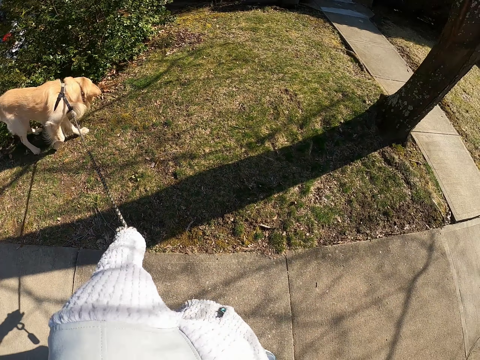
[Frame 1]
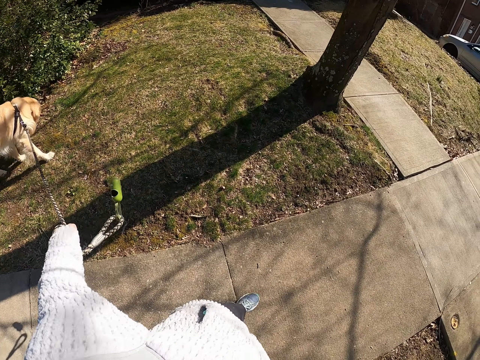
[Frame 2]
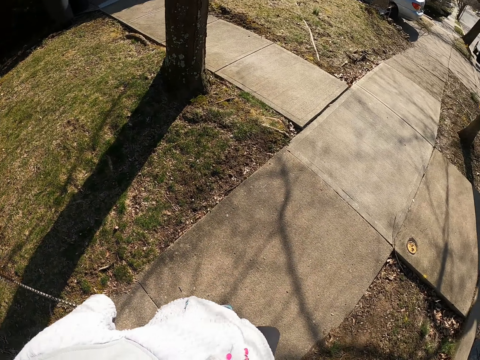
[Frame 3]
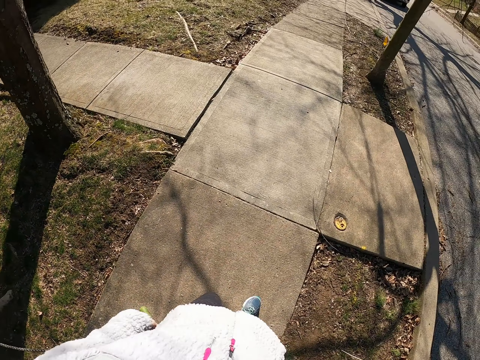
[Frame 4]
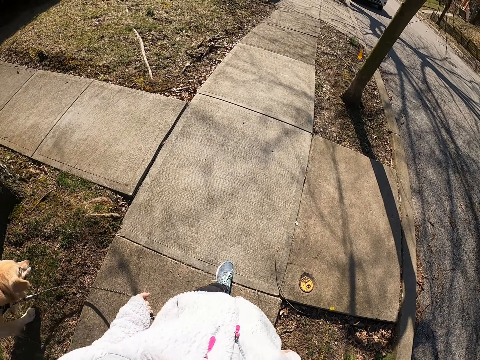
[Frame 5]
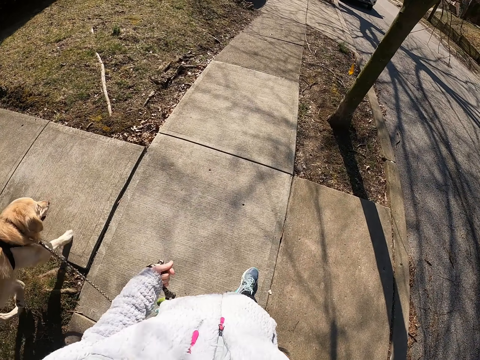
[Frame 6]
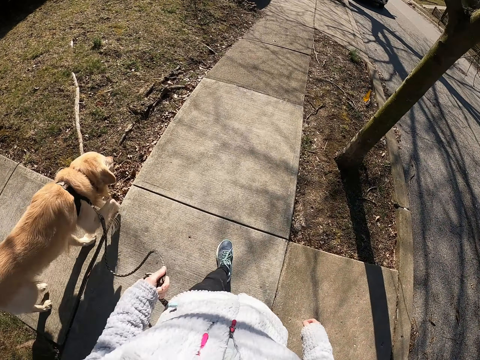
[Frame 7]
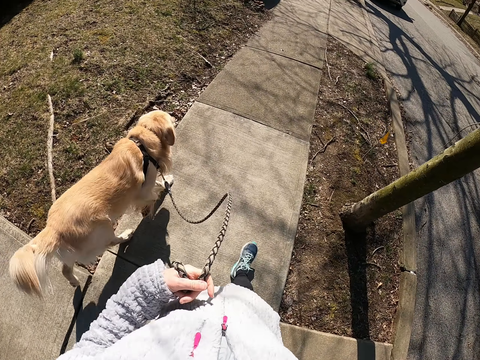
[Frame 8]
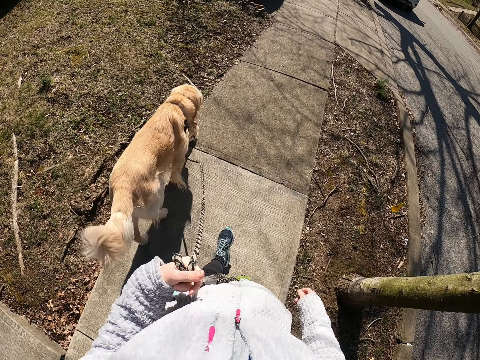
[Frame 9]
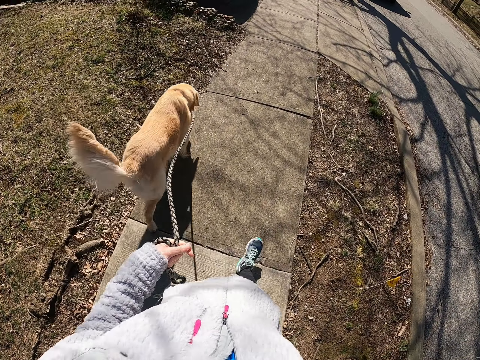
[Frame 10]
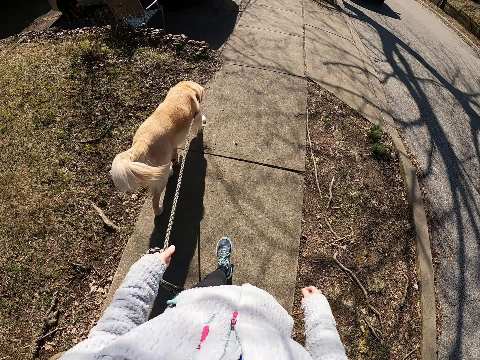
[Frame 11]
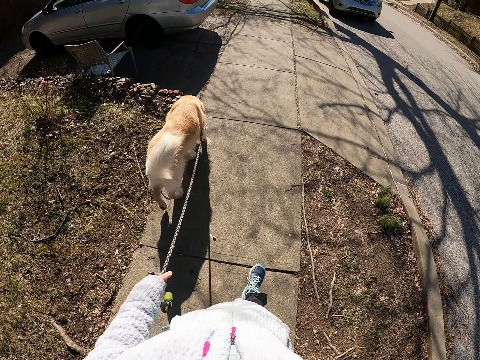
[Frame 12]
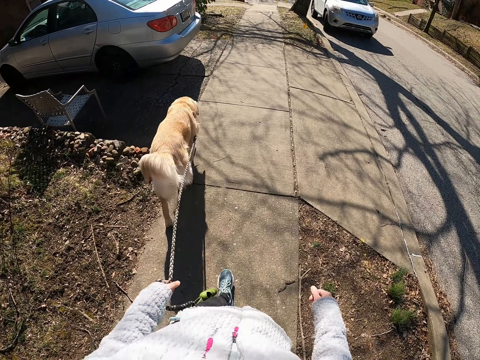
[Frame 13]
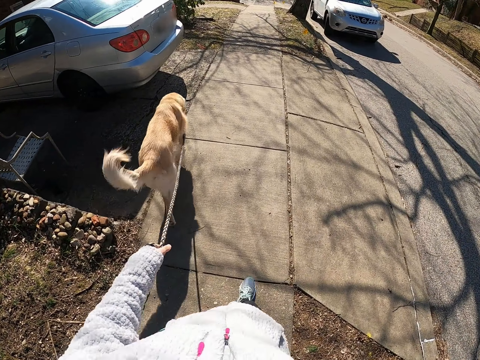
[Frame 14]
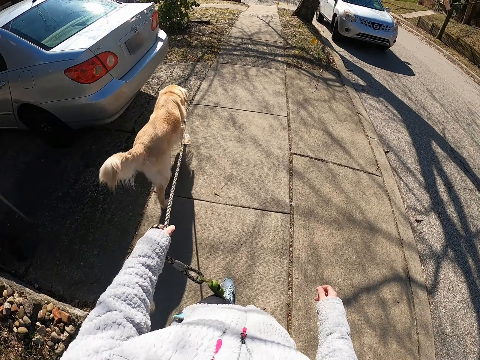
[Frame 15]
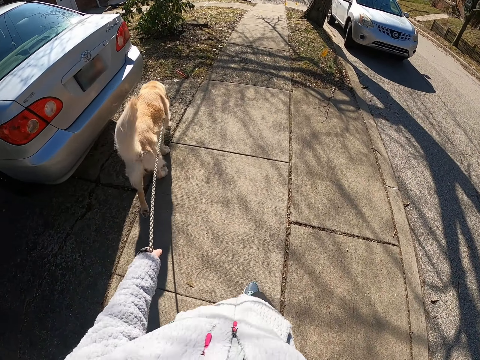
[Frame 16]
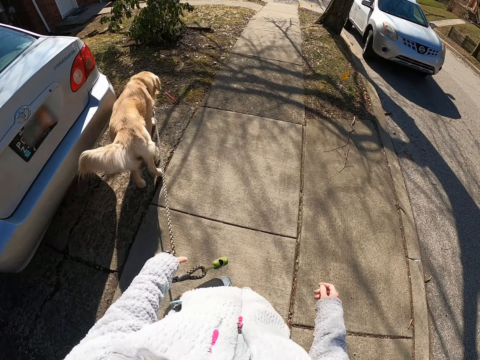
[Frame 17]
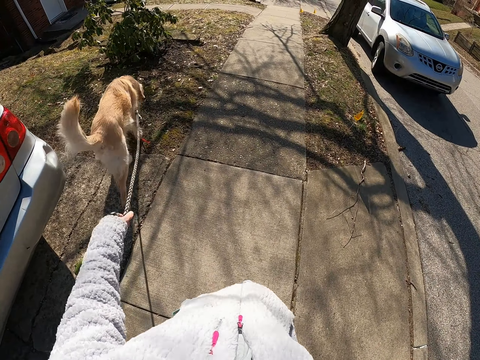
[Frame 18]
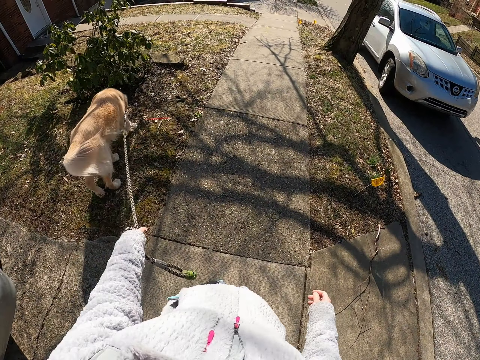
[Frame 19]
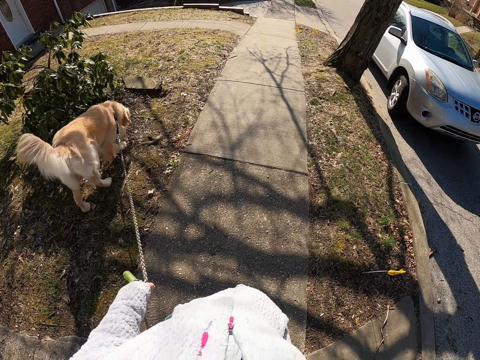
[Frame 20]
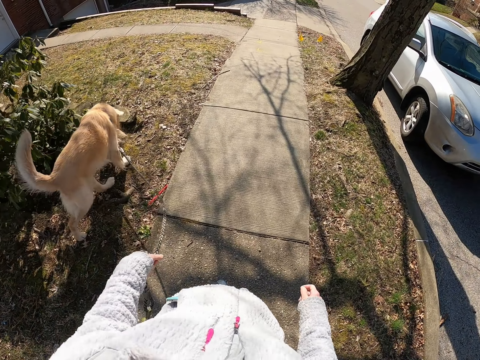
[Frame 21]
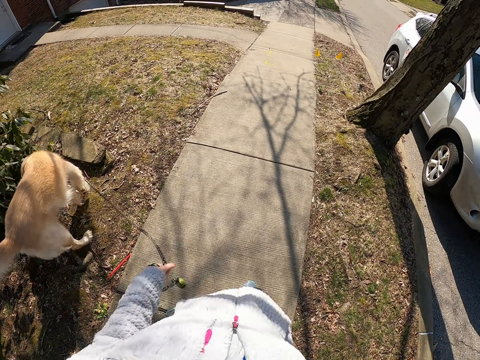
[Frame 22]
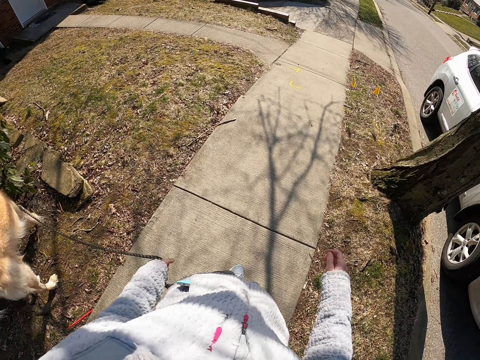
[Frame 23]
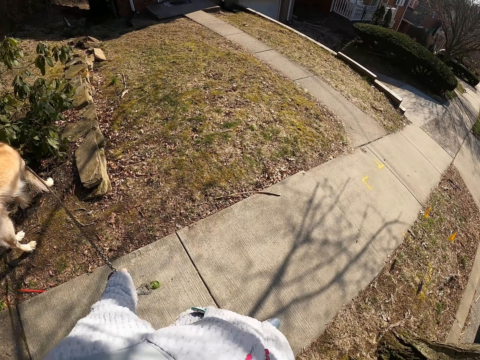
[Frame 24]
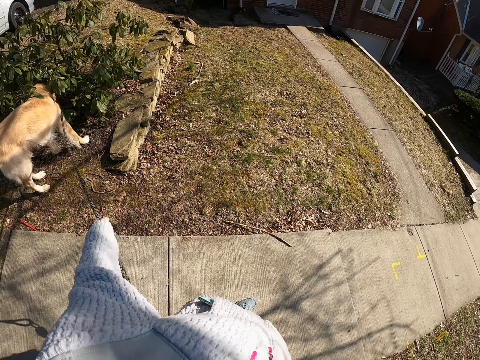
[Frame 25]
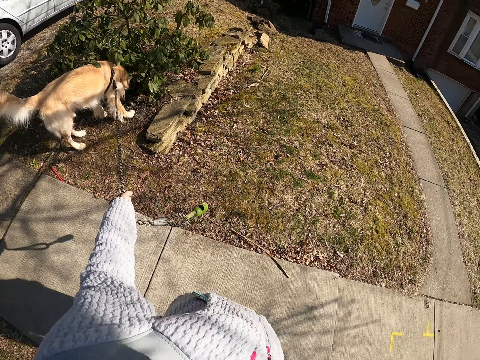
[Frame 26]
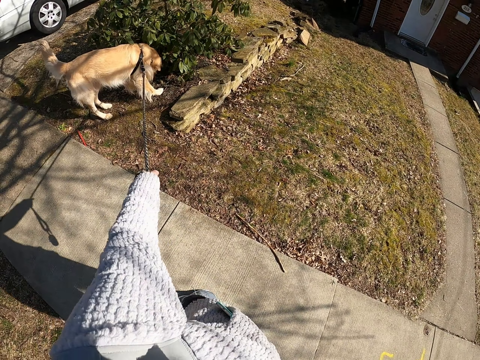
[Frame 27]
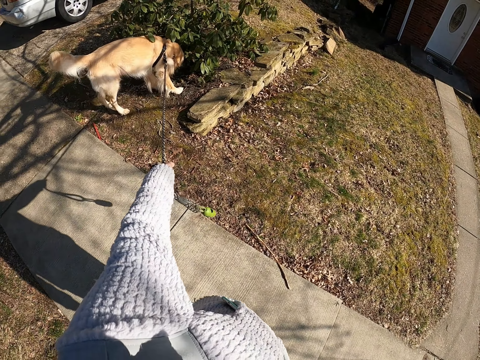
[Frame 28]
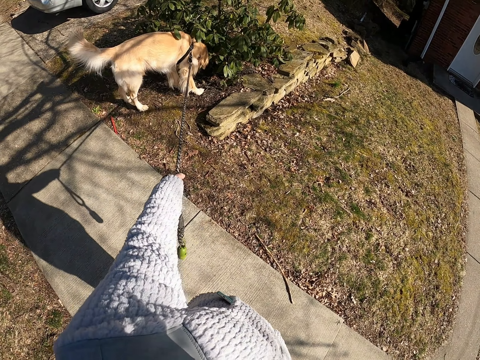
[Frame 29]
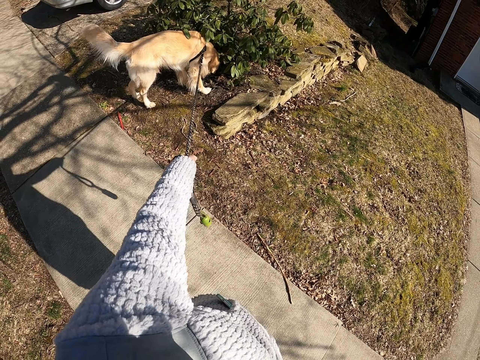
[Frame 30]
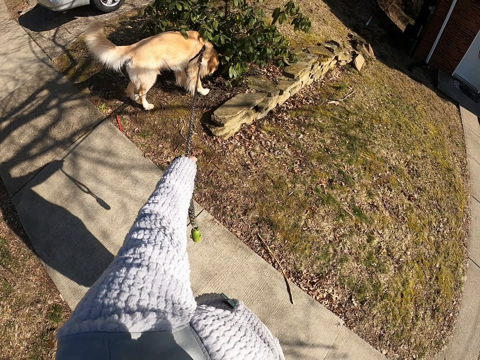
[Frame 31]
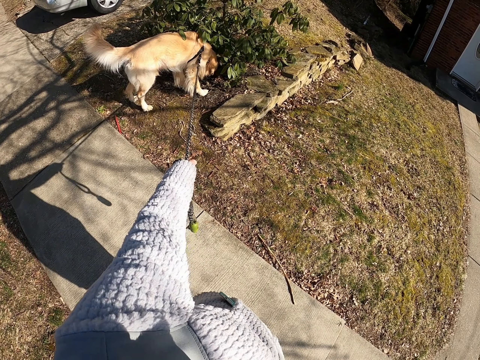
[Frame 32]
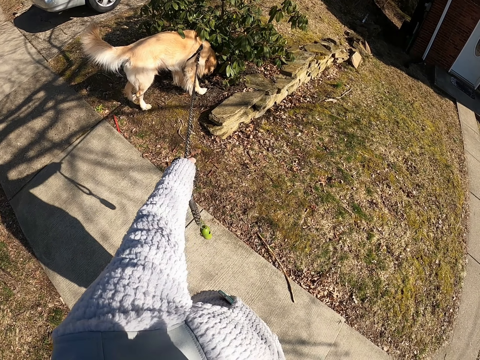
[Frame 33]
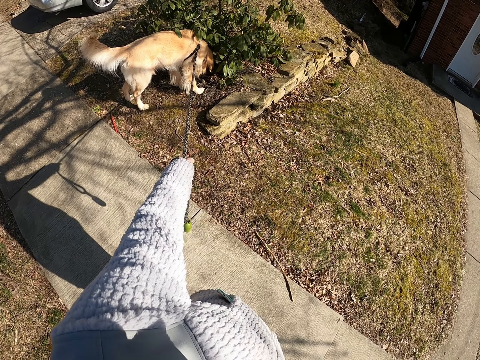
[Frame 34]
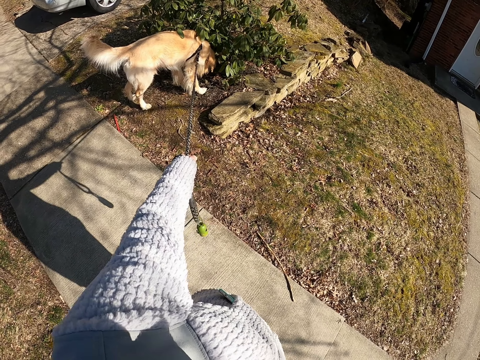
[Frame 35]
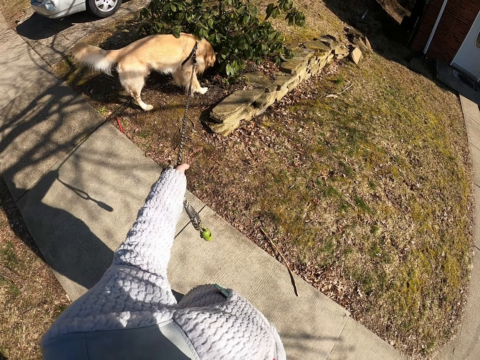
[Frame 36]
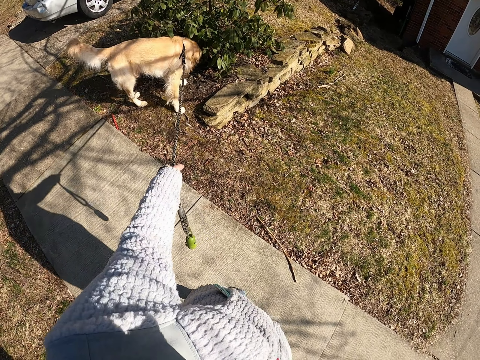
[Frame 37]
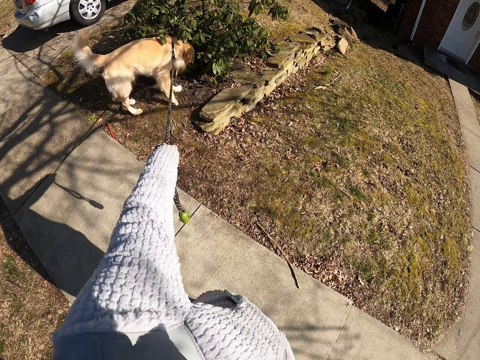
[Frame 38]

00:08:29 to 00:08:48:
The camera wearer walks the dog on the pavement. They slightly move the left hand. They walk the dog on the pavement. They stand on the road with the dog. They stop. They pull the dog leash. They look at the dog. They walk the dog on the pavement.

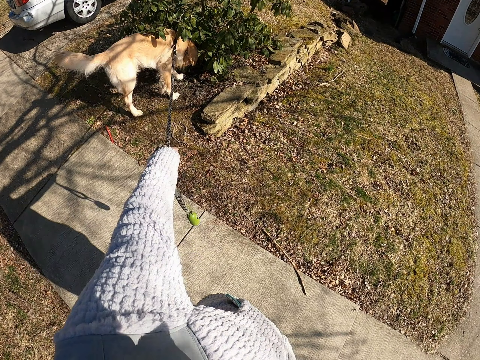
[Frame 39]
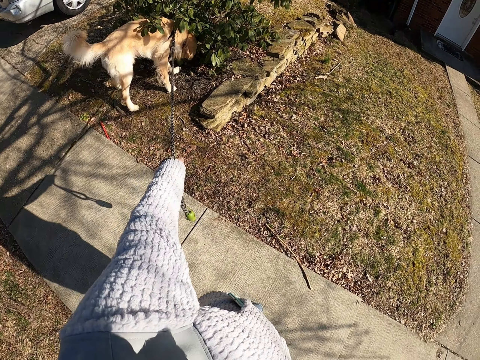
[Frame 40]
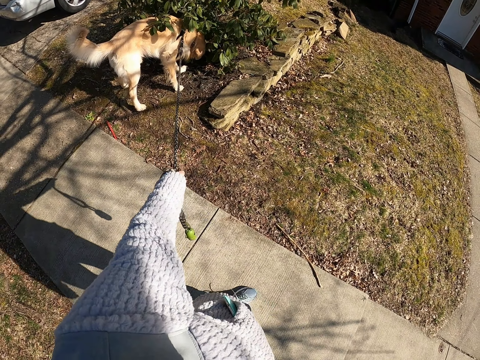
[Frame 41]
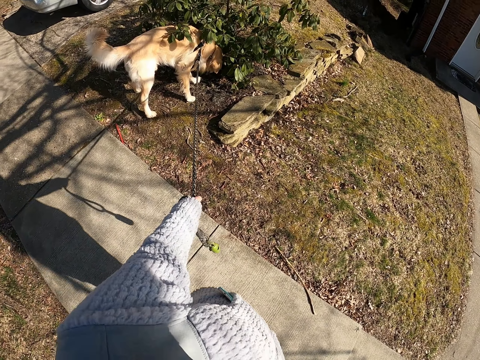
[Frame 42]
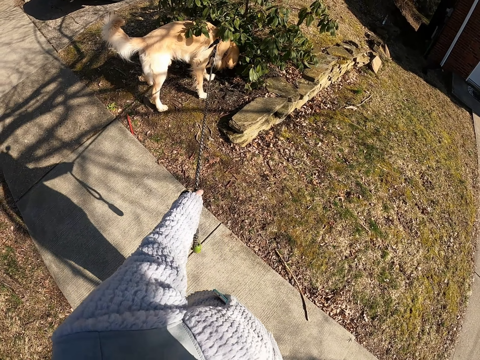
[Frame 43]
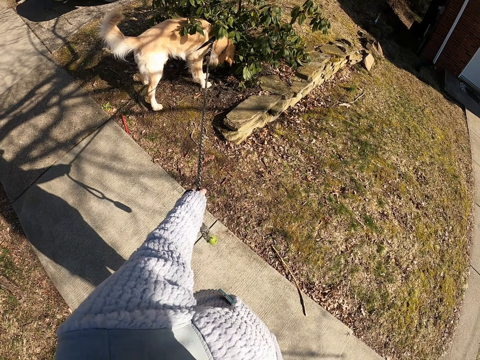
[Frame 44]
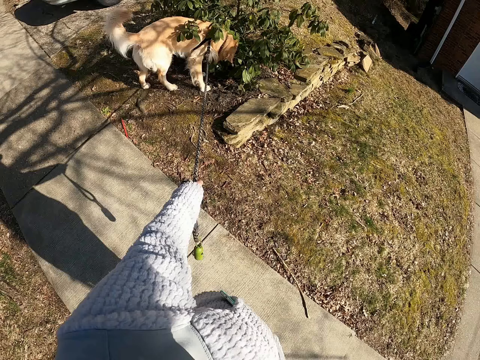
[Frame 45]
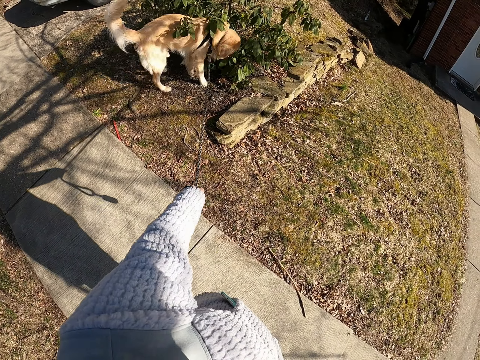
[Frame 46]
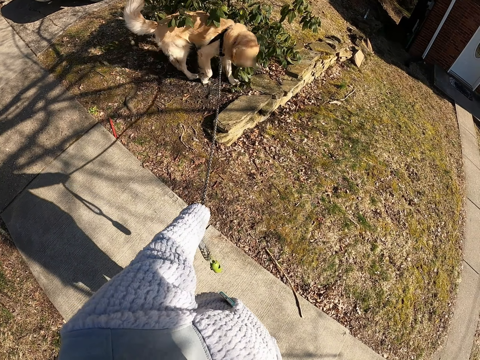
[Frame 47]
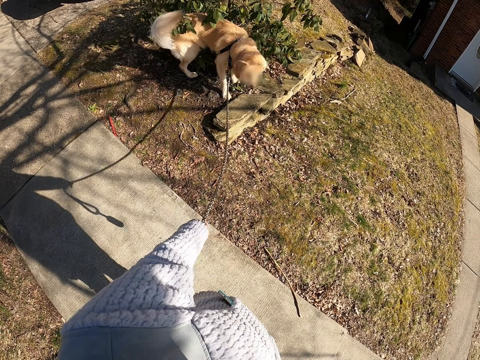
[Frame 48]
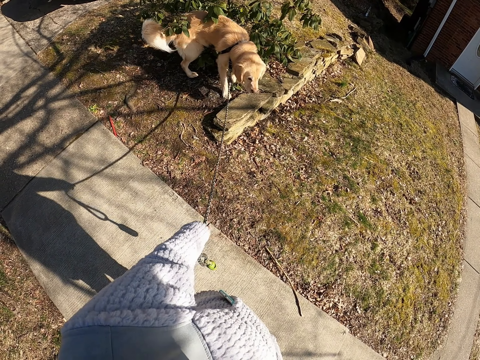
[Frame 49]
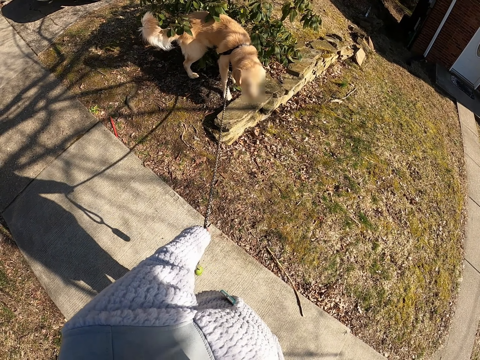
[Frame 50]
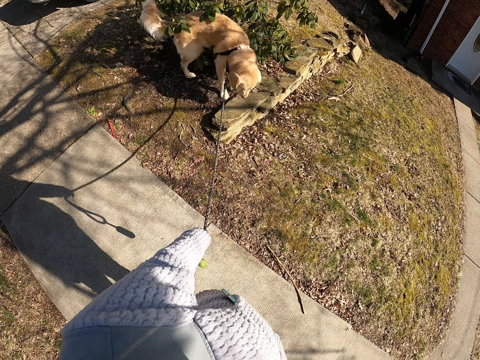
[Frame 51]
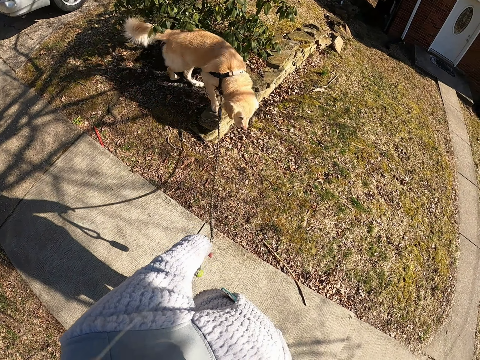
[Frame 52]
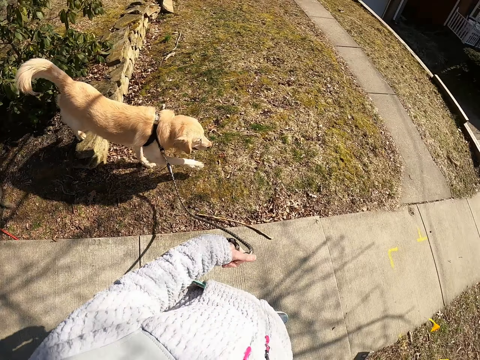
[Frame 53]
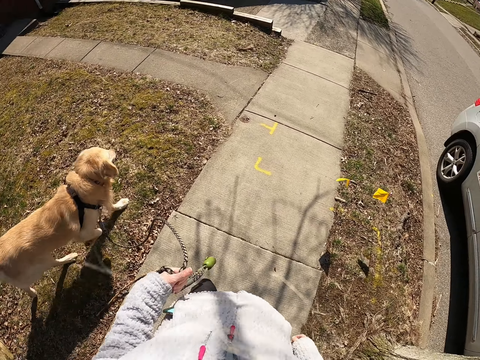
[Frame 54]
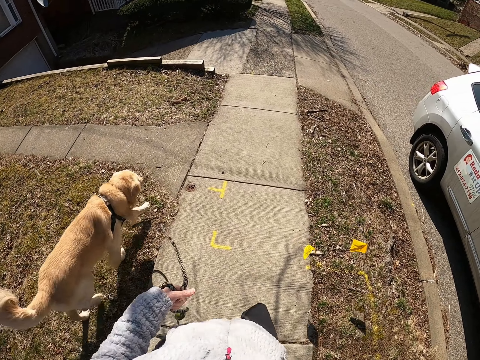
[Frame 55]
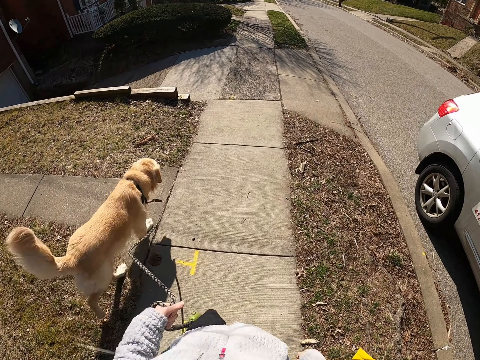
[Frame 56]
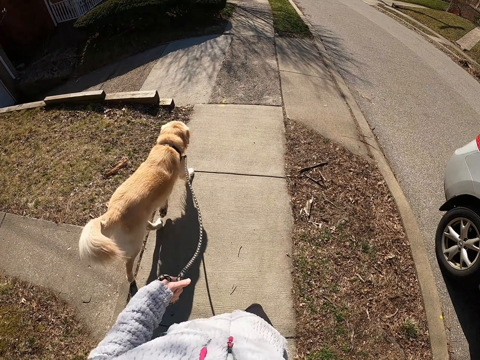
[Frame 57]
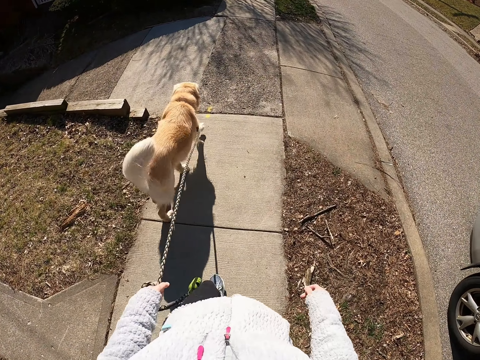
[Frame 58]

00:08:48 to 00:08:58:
The camera wearer walks on the road with the dog.
